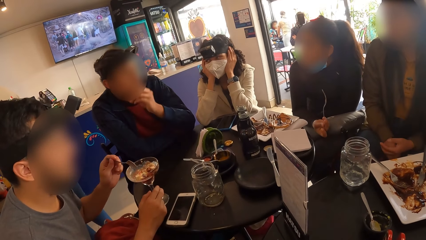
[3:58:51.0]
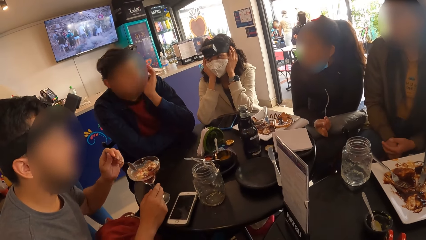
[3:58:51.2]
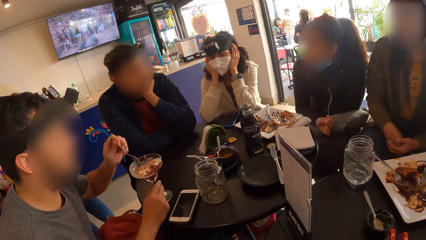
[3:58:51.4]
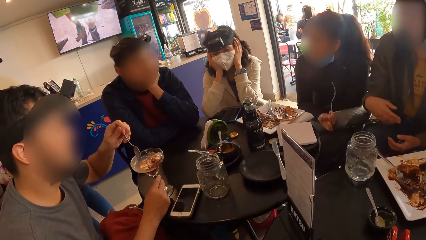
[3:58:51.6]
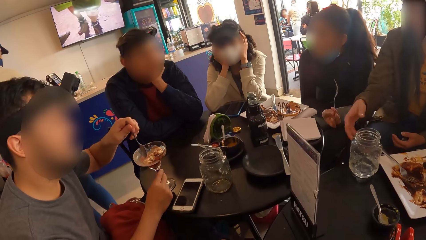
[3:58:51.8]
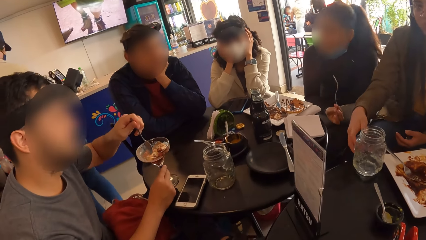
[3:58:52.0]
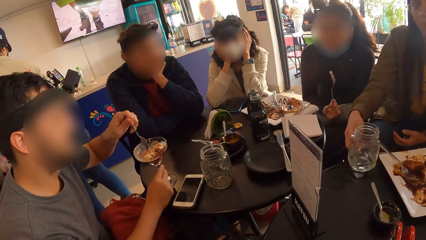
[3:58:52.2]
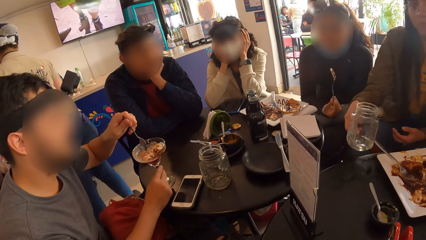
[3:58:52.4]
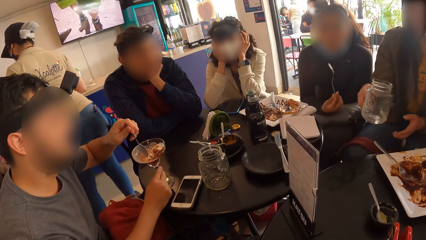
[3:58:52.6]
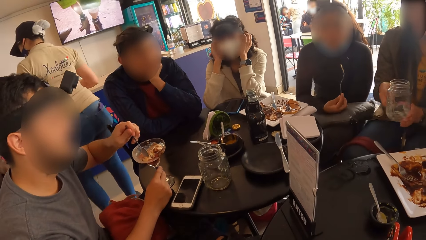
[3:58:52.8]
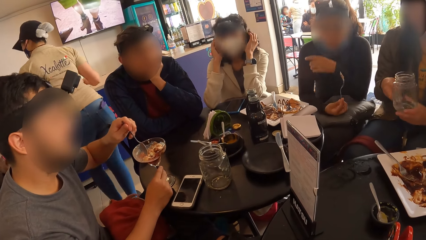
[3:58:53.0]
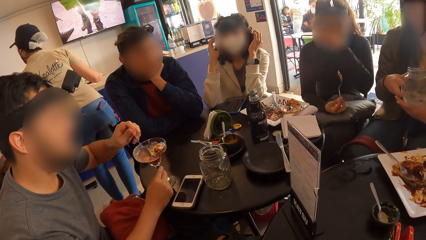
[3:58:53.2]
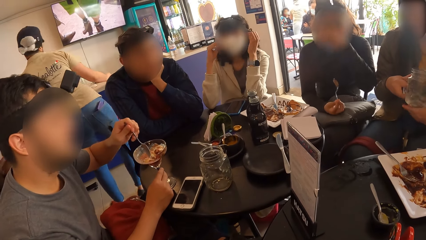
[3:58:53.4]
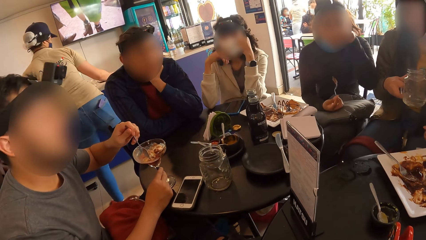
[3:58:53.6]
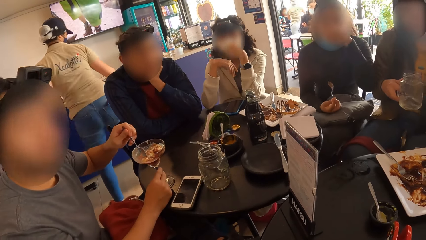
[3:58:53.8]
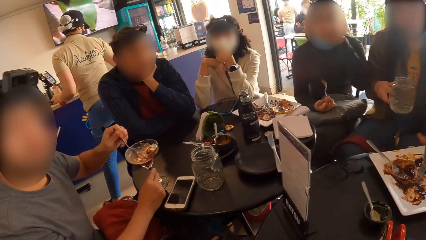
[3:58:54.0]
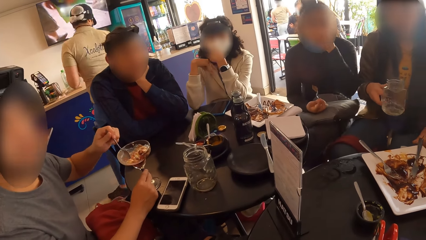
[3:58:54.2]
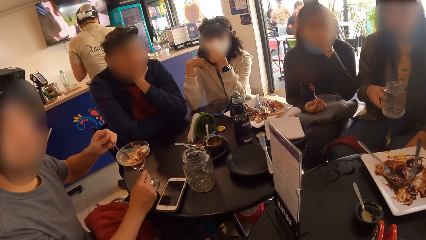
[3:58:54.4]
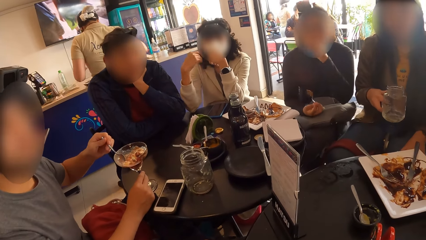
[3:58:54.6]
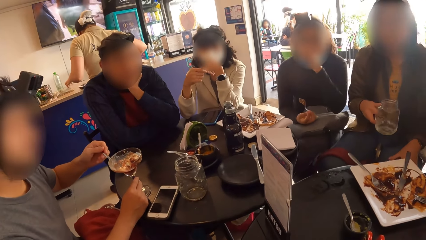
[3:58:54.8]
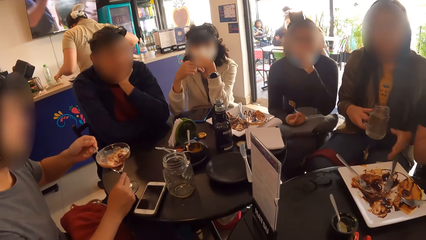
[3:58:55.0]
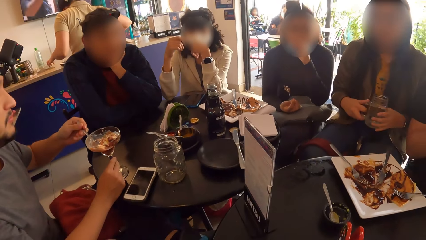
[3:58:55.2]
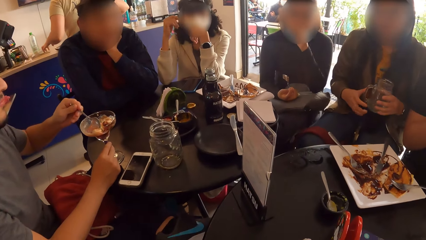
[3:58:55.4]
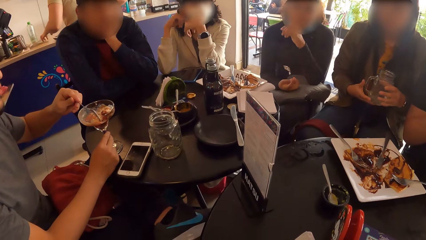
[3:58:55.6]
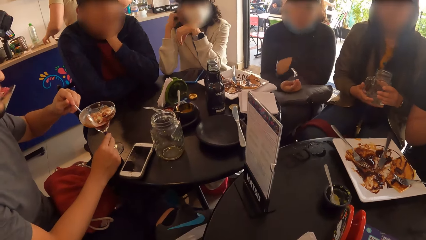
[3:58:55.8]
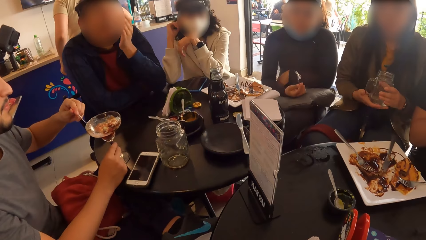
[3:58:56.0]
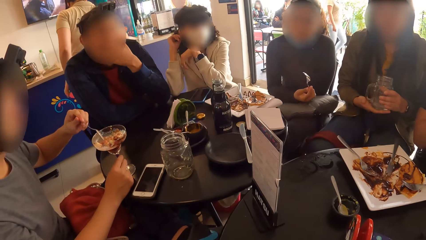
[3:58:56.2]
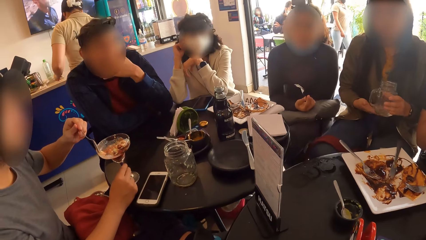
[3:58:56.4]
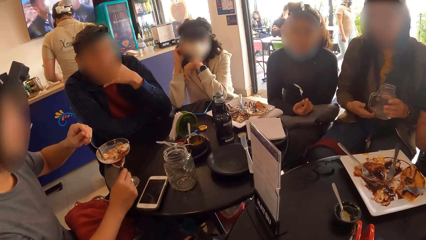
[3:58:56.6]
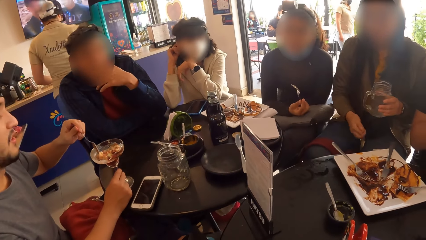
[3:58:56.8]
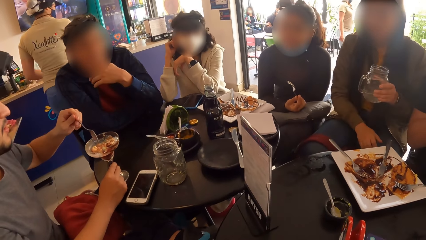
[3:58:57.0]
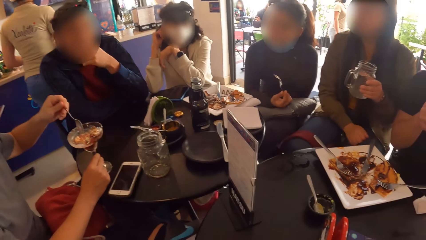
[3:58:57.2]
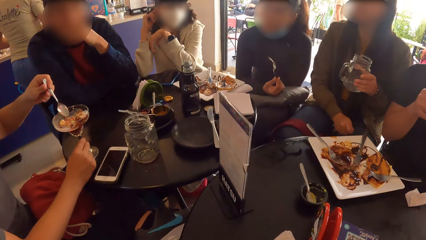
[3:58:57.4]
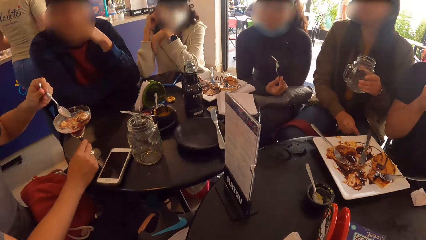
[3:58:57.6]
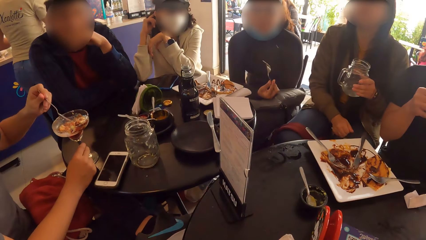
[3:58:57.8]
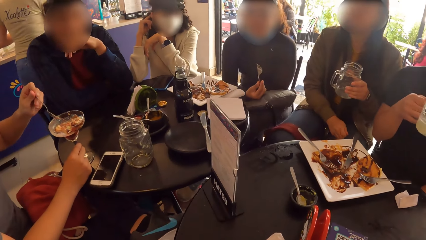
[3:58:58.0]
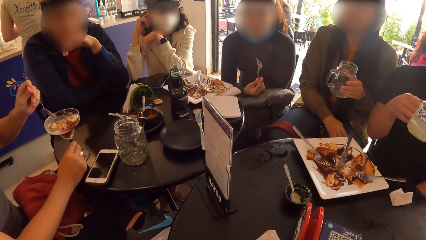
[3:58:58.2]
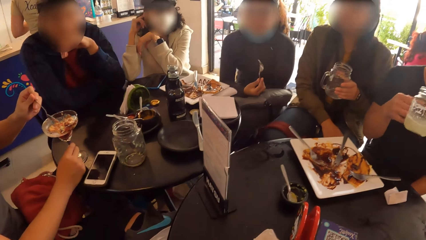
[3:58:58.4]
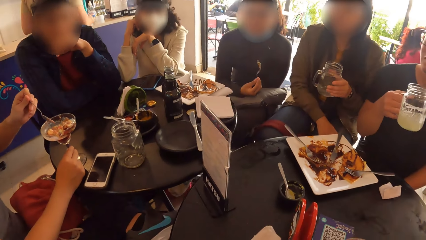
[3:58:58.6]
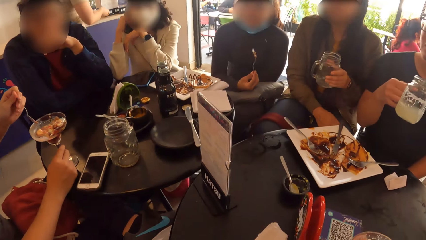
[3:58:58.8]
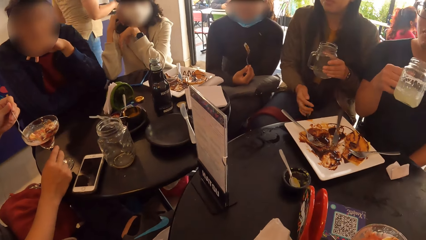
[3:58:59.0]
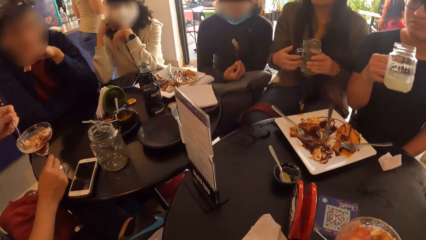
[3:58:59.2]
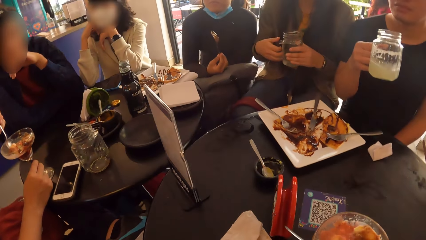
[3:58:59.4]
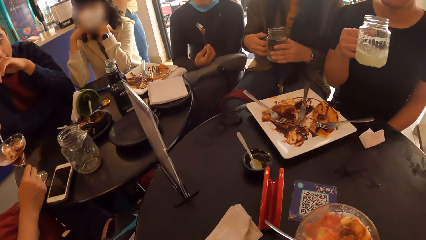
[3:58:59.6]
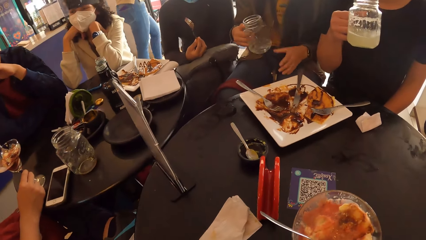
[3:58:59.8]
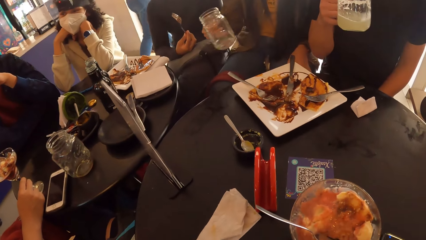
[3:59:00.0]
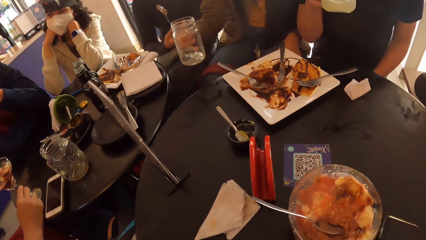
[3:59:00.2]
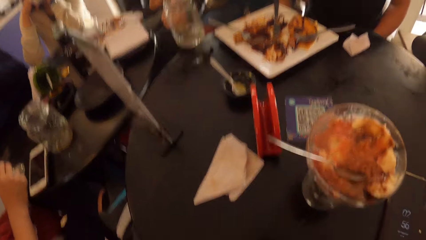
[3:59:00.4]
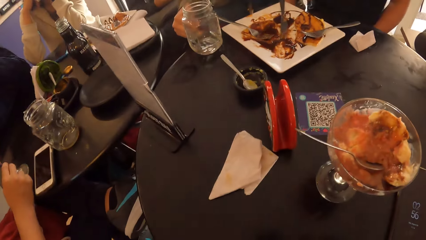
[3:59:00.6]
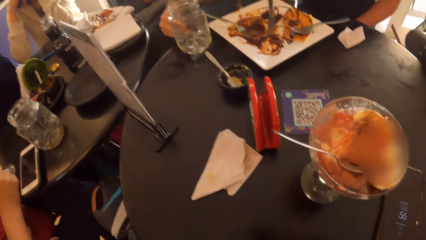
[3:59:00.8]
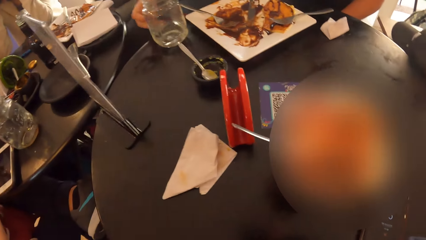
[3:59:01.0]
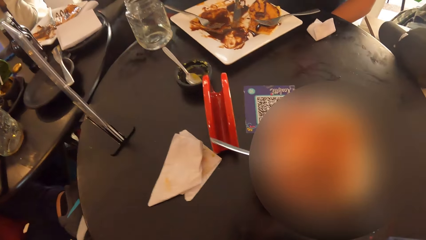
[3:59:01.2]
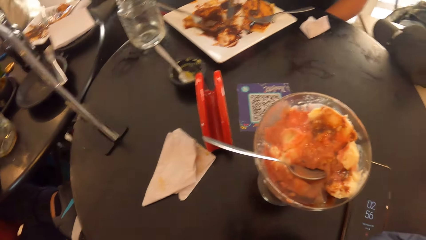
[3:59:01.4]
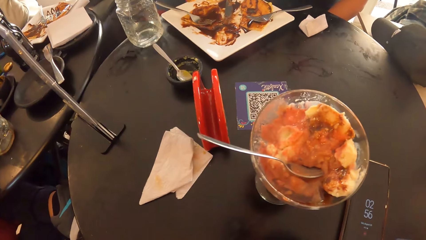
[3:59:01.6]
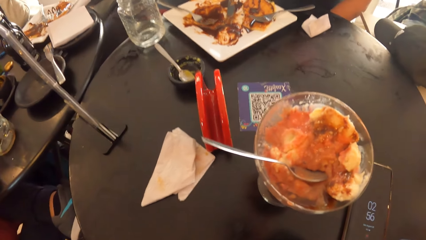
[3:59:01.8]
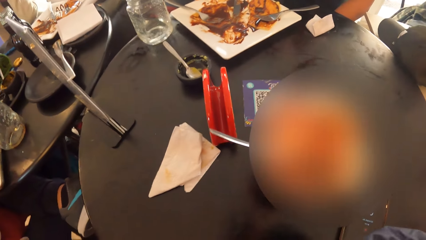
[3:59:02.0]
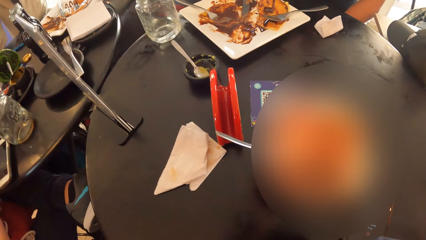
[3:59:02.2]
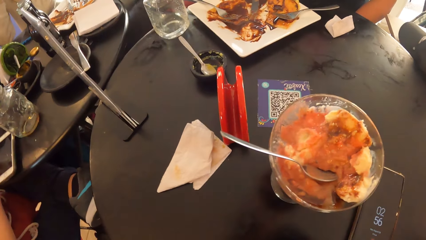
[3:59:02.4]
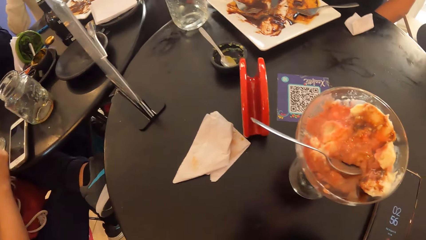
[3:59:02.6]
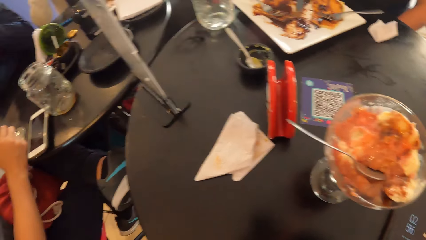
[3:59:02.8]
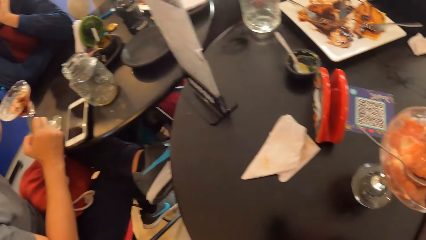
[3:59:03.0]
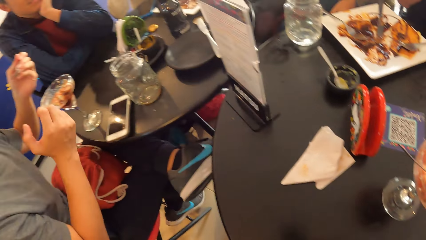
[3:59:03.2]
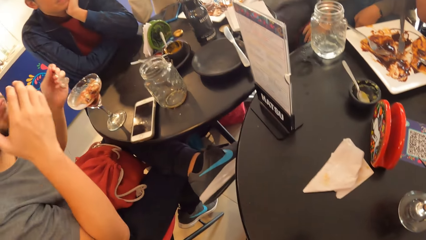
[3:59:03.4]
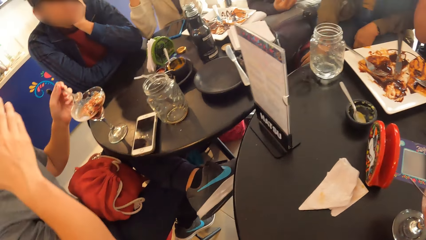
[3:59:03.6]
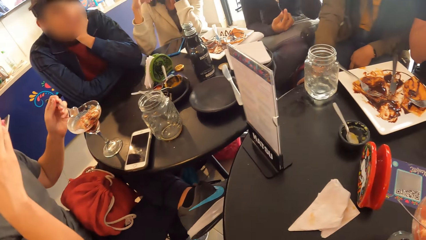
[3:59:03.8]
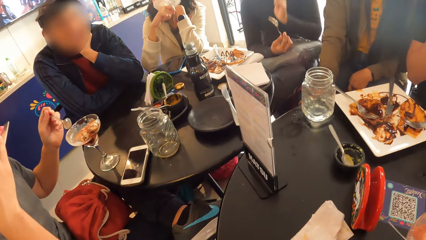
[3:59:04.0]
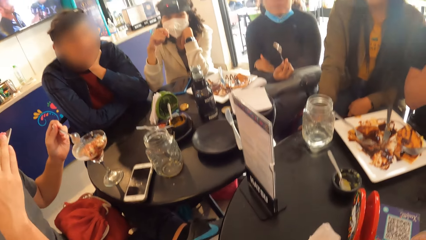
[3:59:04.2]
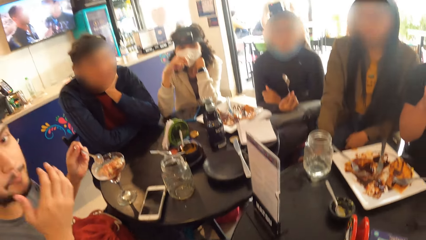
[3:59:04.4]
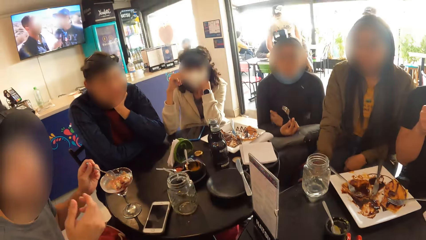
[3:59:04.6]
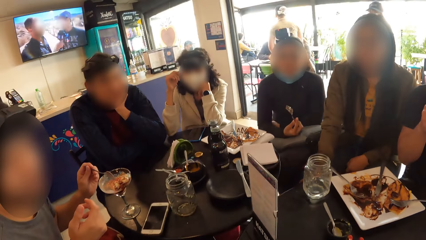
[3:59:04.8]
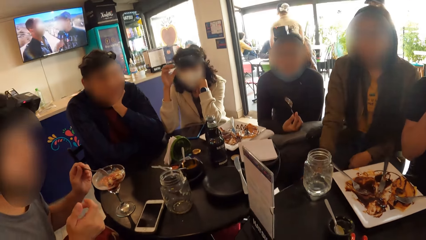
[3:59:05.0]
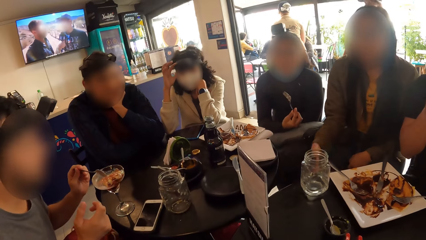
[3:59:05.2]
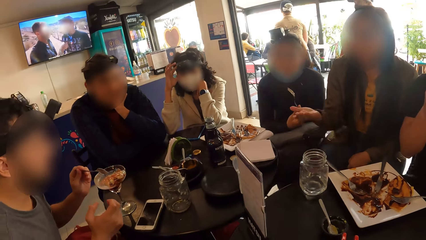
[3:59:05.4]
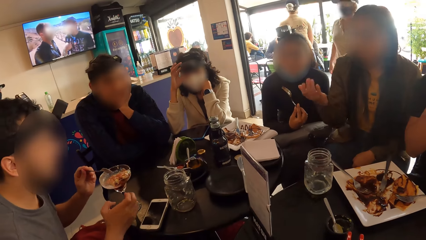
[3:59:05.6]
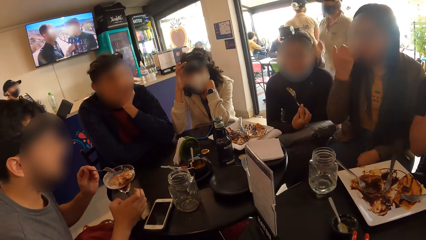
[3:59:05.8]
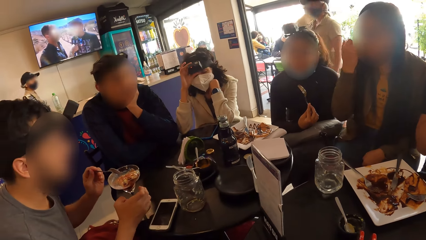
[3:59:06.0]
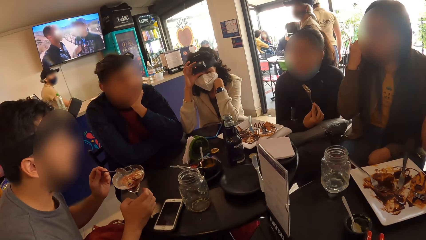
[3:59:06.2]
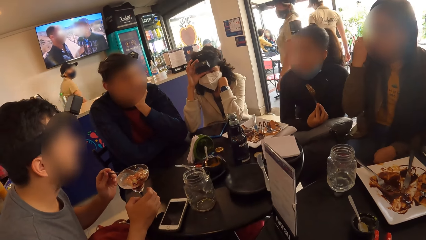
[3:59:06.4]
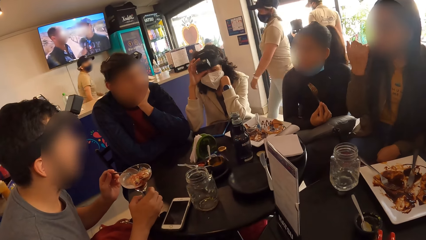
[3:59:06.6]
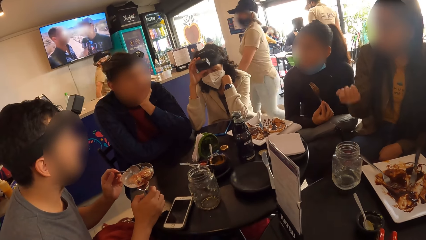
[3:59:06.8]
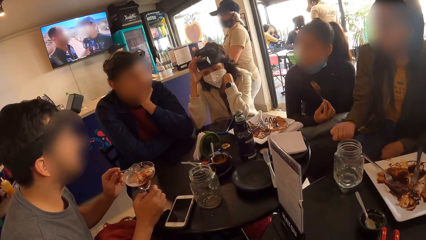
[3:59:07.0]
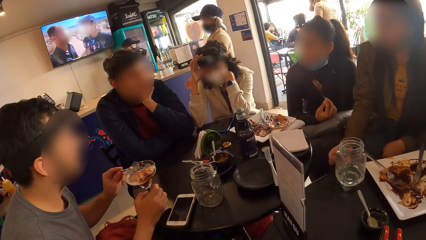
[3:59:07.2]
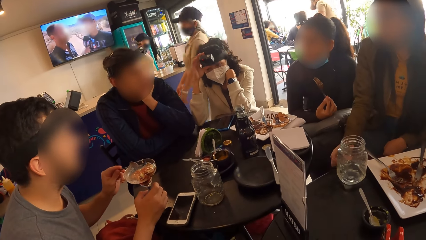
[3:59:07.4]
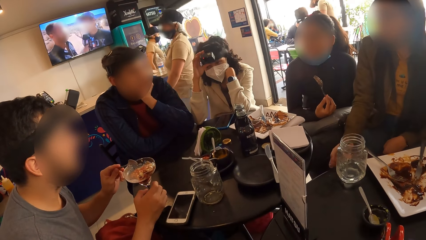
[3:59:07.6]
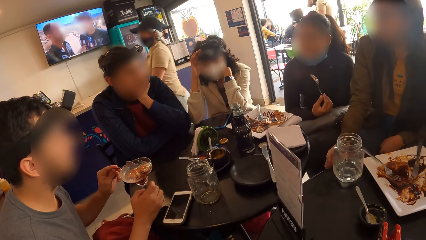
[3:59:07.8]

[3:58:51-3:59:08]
The woman picks a cup from the table with her right hand. The woman holds the cup with both hands. The woman drops the cup on the table with her right hand.
